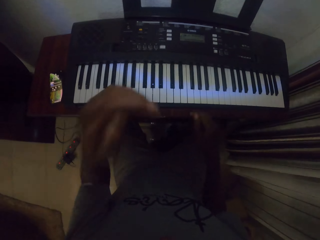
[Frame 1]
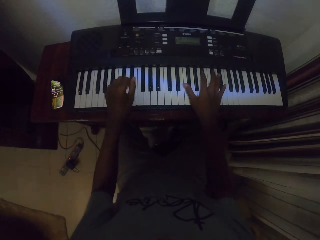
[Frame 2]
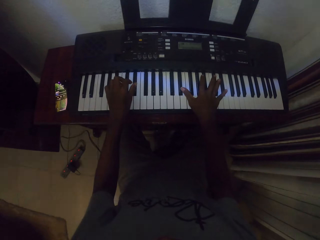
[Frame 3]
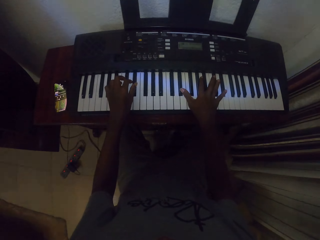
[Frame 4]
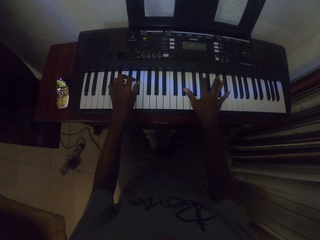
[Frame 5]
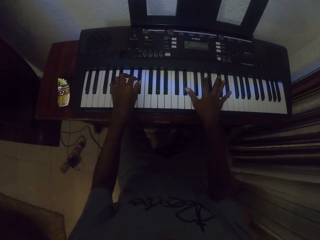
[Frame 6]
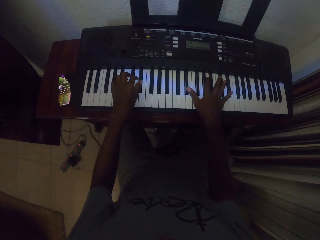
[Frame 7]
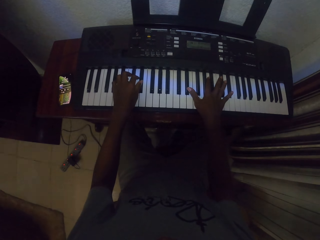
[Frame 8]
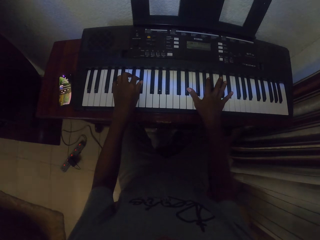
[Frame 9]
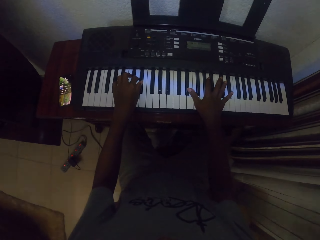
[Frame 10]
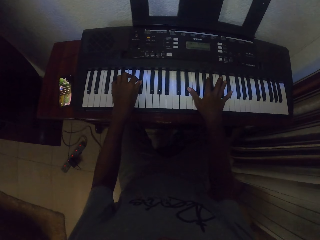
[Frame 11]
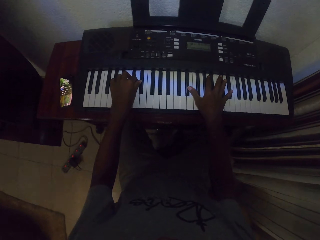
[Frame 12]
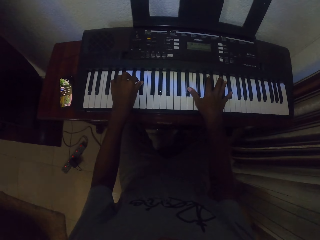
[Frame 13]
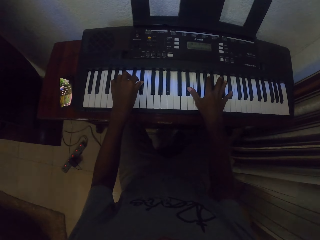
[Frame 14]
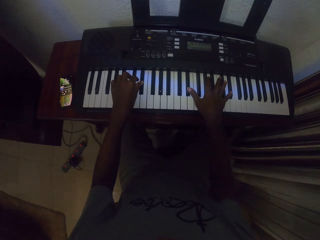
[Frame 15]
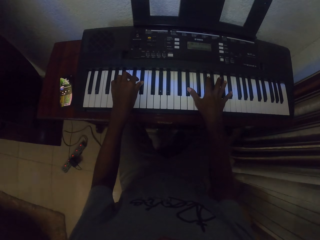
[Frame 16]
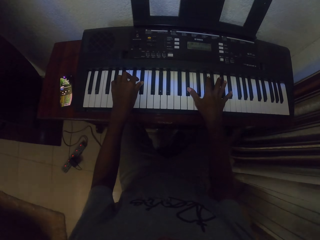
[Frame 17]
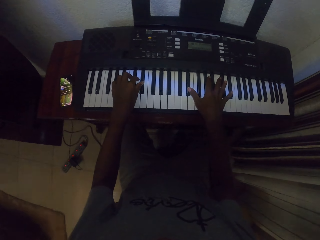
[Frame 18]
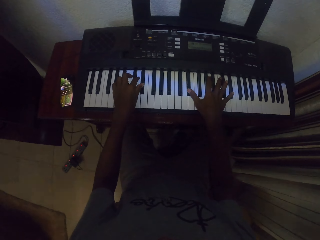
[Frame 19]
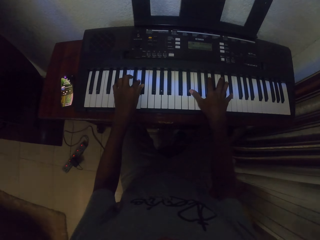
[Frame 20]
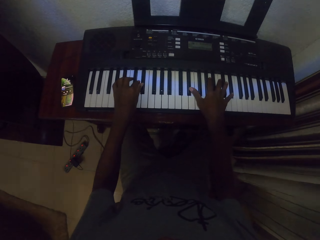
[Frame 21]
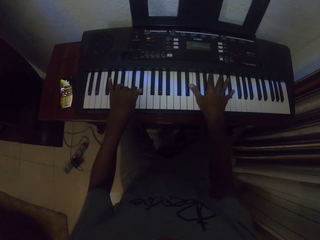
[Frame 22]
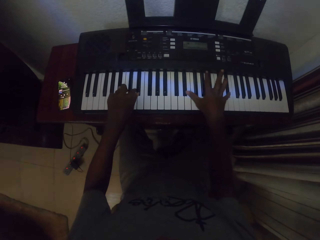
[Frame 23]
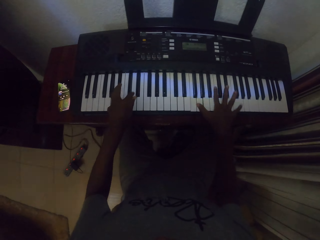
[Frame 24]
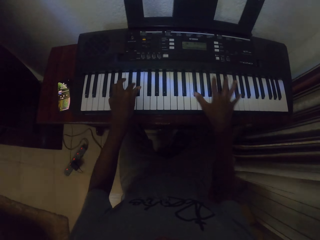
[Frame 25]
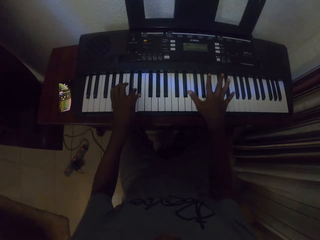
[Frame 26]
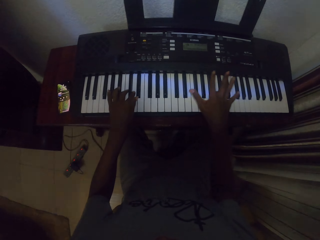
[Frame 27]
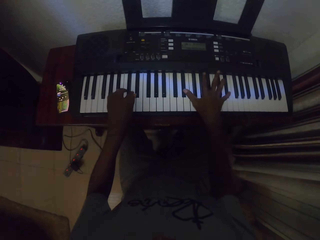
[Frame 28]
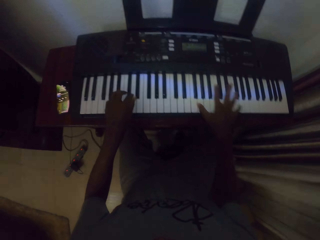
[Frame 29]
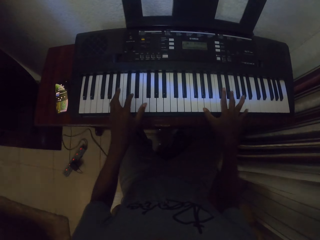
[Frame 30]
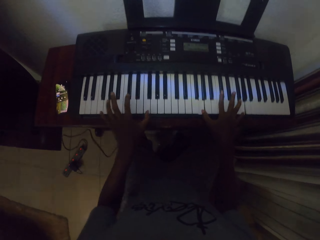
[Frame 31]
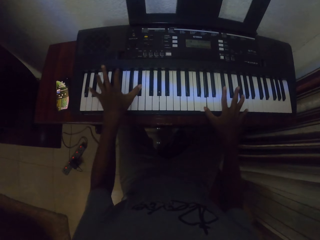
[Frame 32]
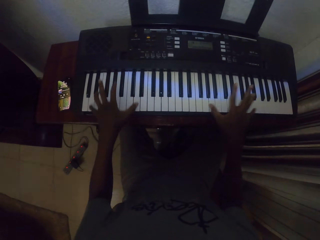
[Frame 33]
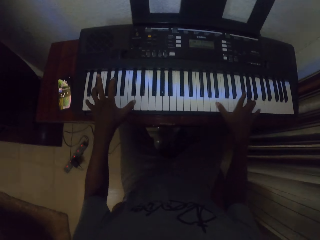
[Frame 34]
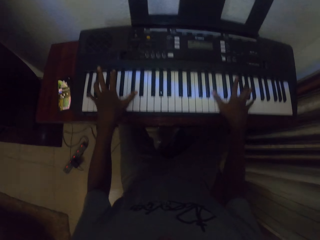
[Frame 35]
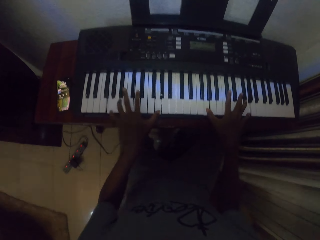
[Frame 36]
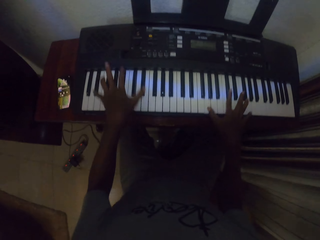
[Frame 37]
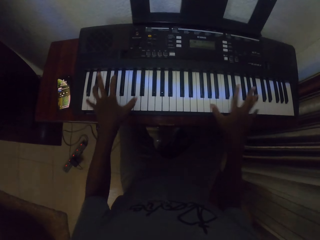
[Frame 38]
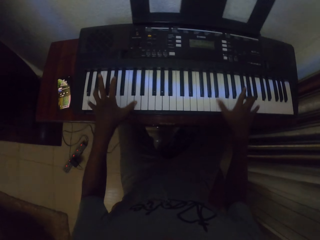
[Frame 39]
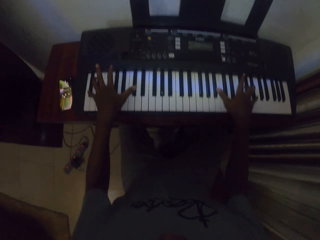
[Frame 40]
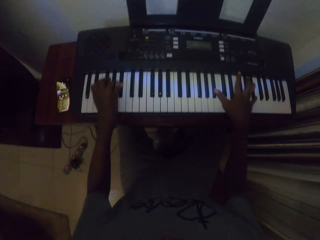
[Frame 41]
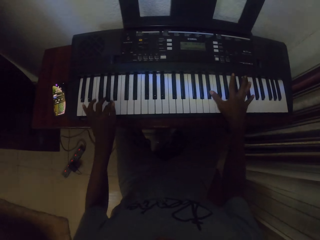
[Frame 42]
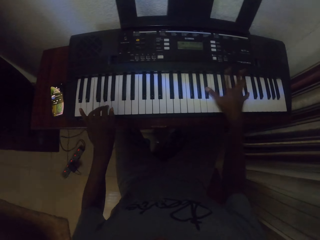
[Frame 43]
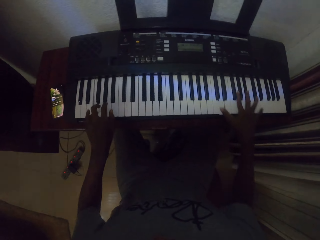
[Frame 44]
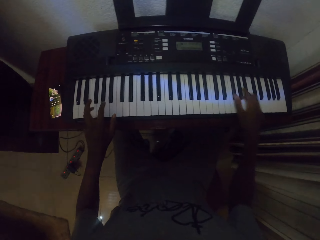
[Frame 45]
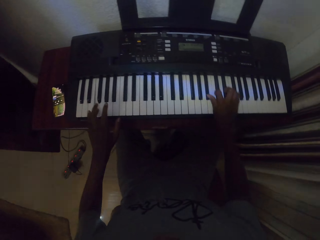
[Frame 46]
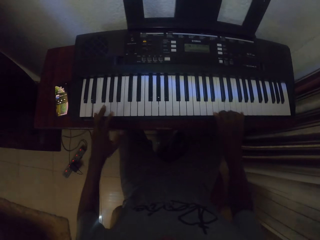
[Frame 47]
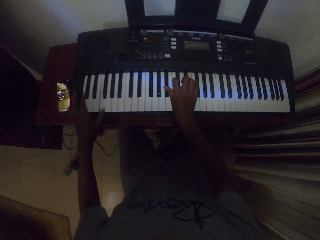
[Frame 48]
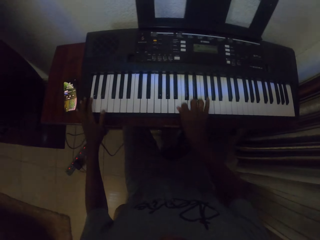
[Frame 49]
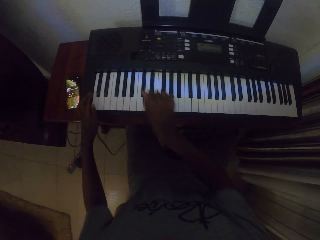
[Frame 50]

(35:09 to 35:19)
The camera wearer touches the face and lifts the left hand. They play the piano with both hands repeatedly.

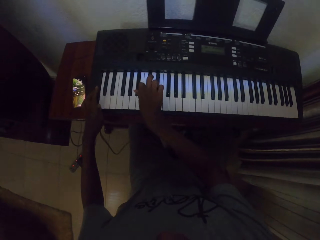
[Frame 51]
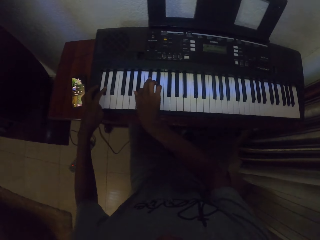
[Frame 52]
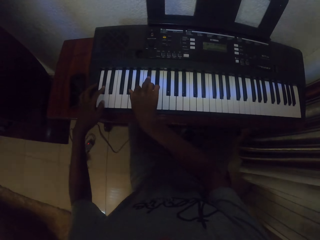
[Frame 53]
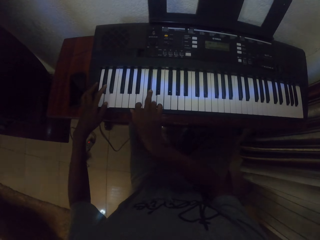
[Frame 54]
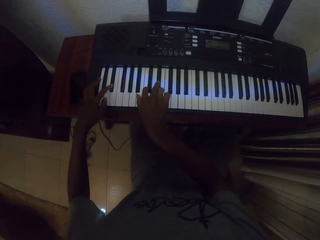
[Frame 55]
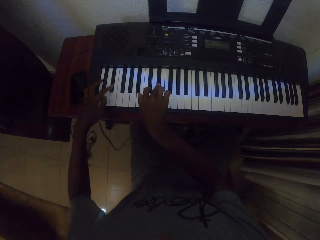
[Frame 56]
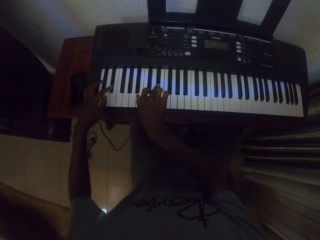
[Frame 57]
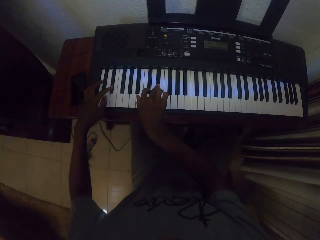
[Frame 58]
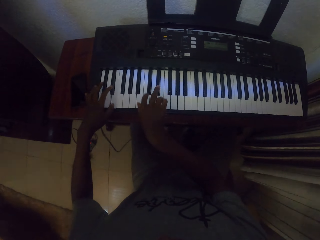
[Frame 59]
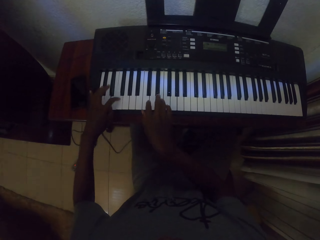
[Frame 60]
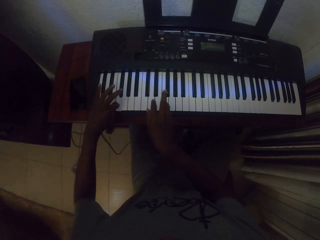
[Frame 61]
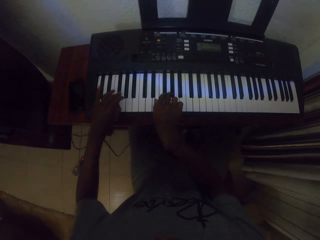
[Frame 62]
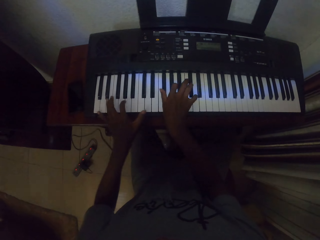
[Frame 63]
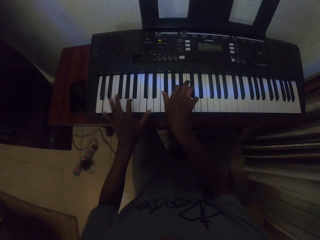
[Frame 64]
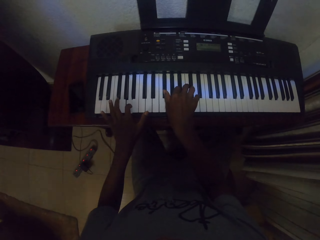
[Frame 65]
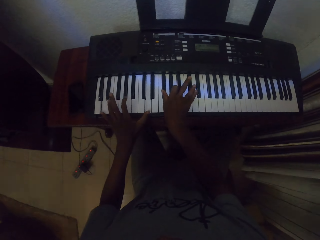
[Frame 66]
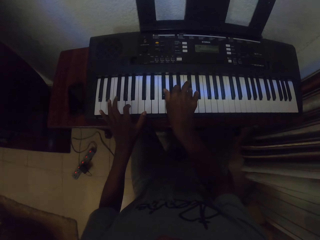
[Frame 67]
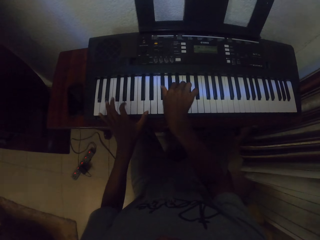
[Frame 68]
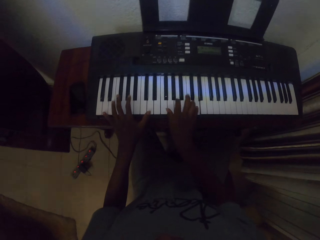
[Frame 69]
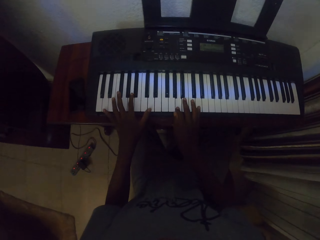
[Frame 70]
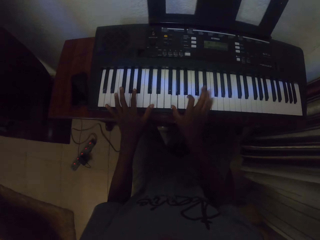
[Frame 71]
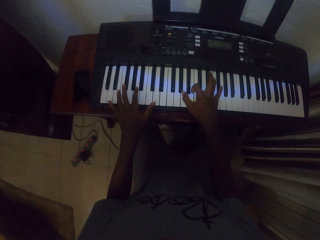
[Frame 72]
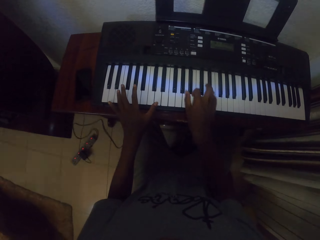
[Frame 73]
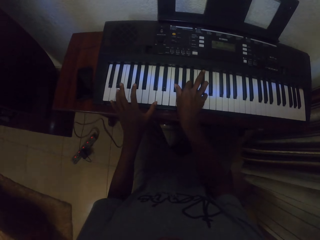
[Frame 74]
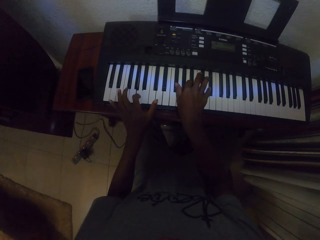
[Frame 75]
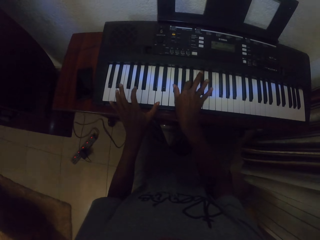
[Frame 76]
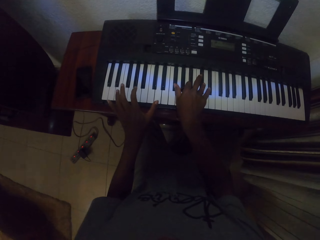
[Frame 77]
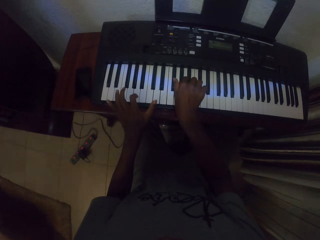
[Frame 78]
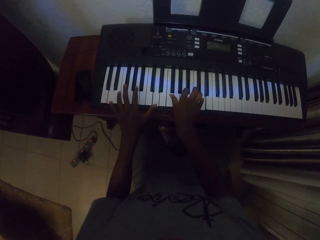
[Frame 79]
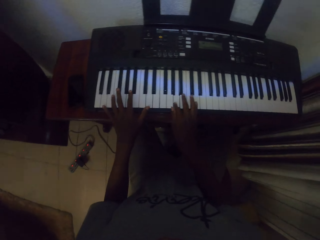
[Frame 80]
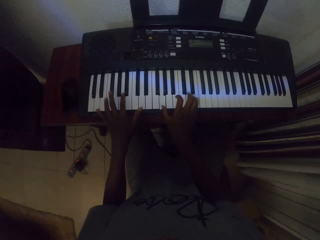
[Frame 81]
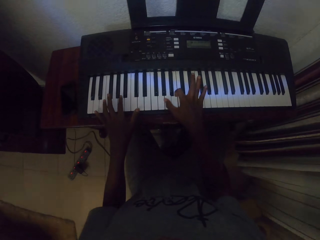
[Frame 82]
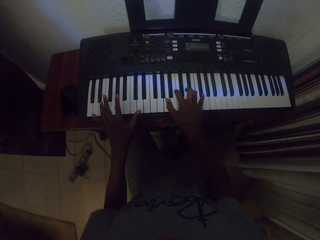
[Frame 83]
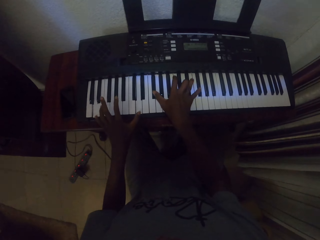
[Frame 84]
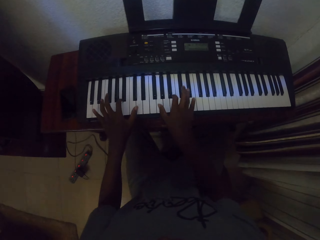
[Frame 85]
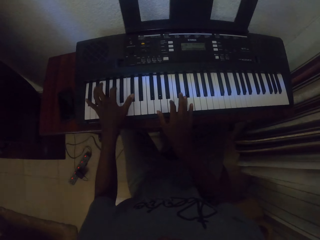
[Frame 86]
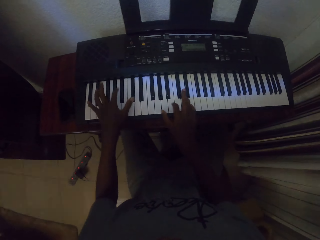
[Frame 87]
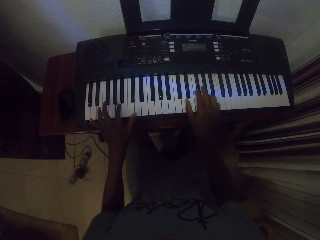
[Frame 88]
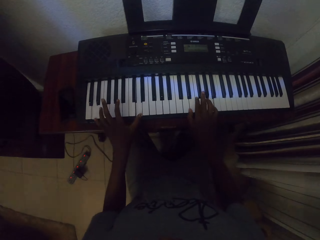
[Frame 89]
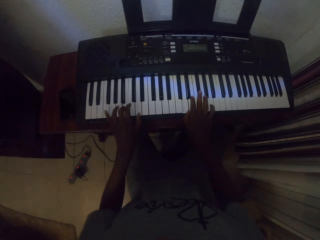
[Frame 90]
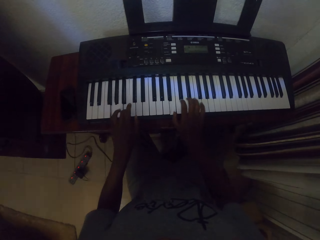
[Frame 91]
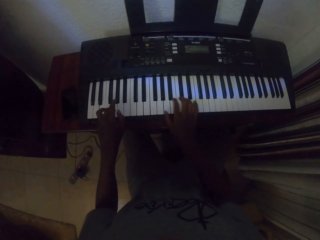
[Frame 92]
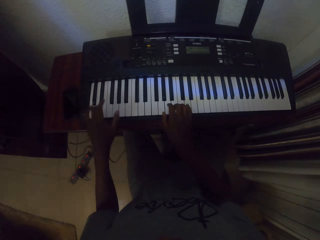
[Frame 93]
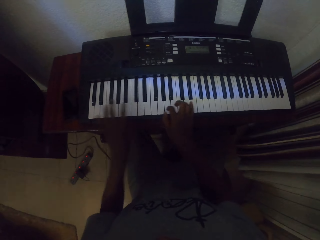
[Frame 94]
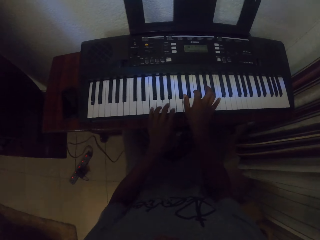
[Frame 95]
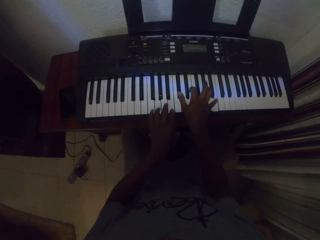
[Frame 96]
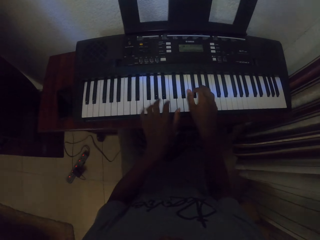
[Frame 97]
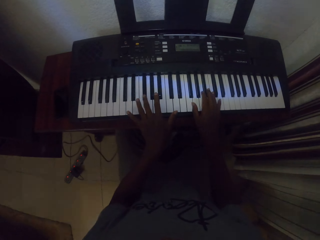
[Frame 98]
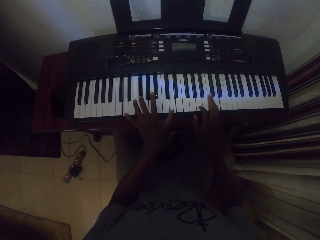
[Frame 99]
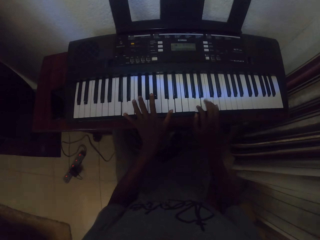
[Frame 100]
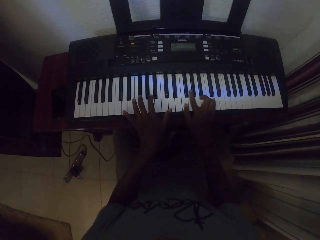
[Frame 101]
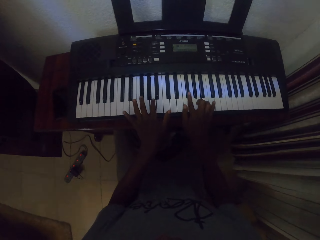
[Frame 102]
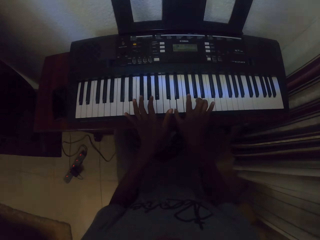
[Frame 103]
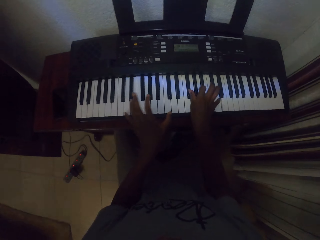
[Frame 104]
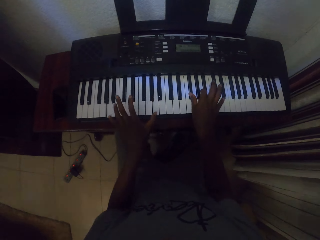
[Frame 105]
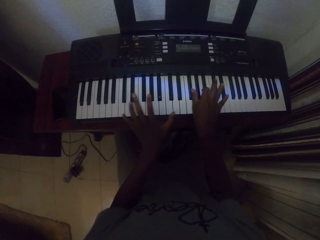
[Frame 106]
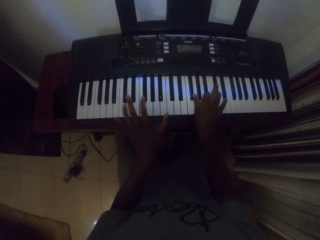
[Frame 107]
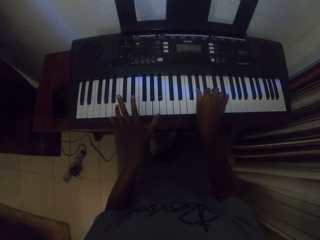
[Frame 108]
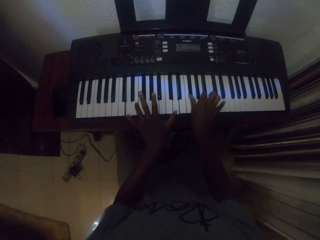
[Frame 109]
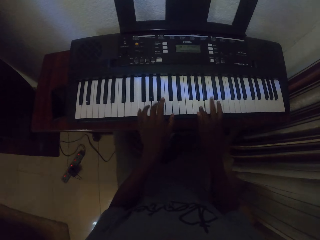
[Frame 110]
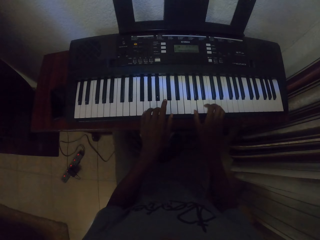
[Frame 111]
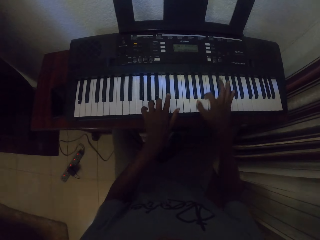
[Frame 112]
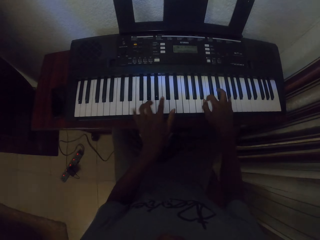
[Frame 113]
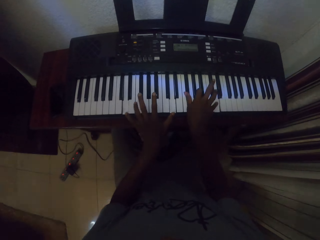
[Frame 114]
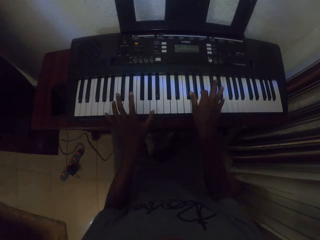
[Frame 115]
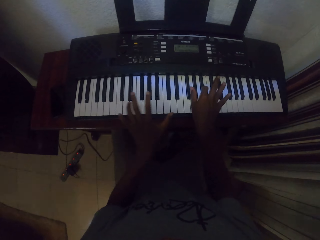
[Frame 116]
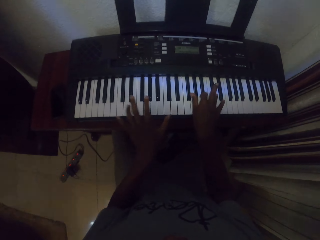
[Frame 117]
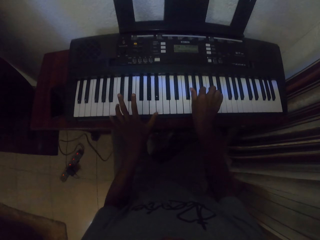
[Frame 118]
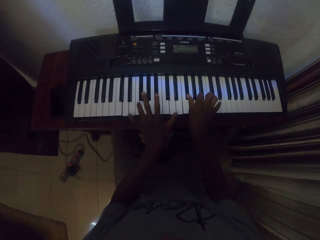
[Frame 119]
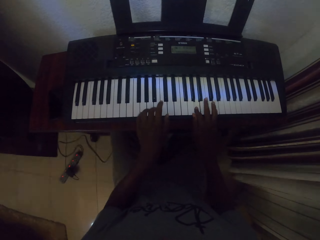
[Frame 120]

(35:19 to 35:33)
The camera wearer plays the piano with both hands repeatedly.
